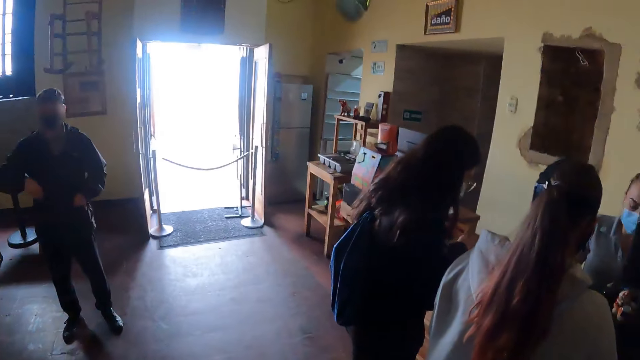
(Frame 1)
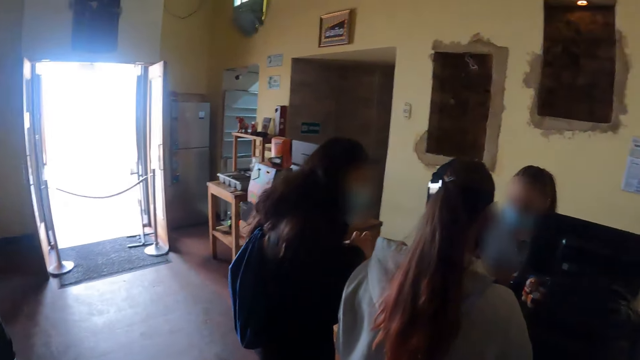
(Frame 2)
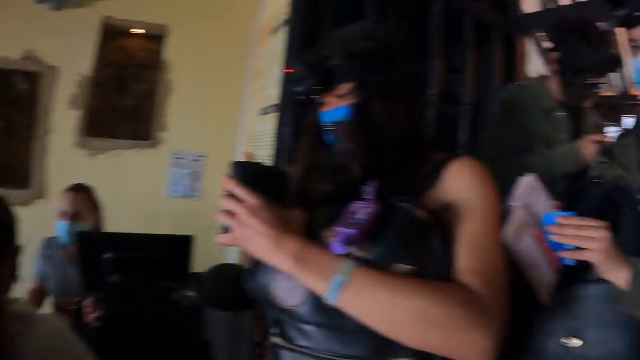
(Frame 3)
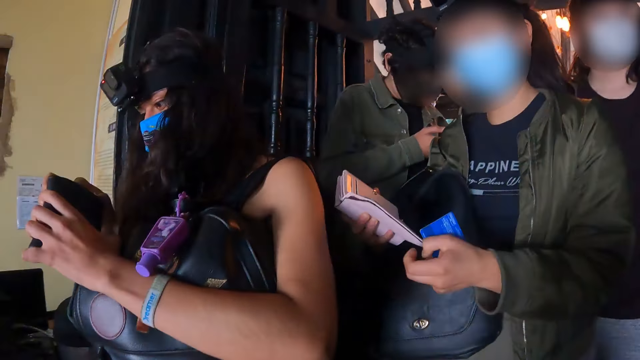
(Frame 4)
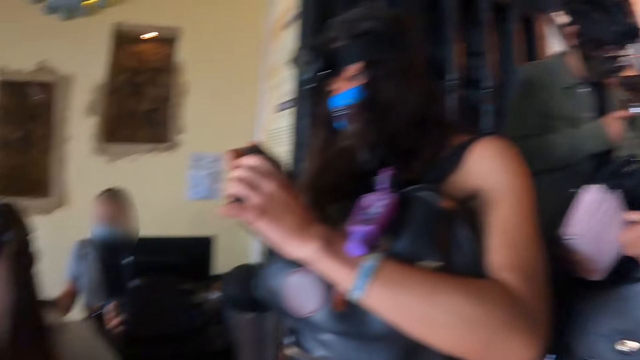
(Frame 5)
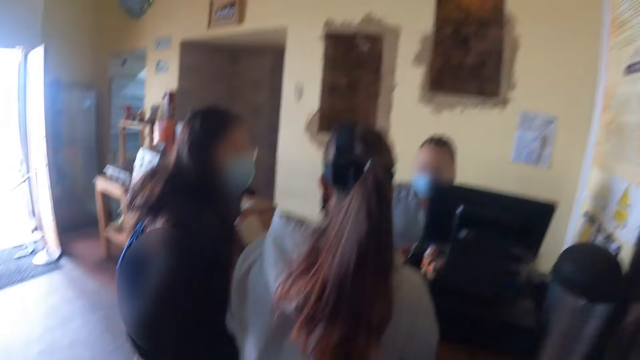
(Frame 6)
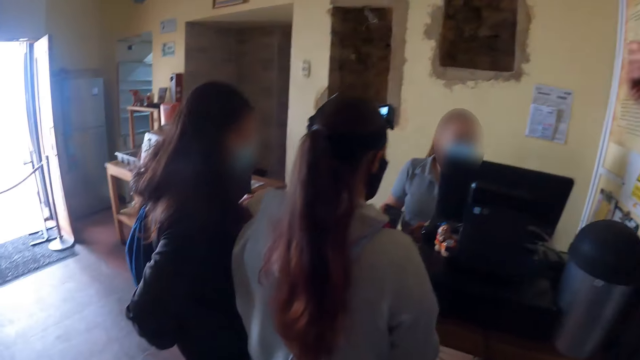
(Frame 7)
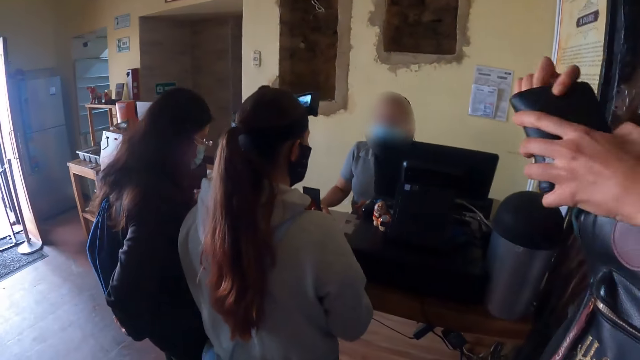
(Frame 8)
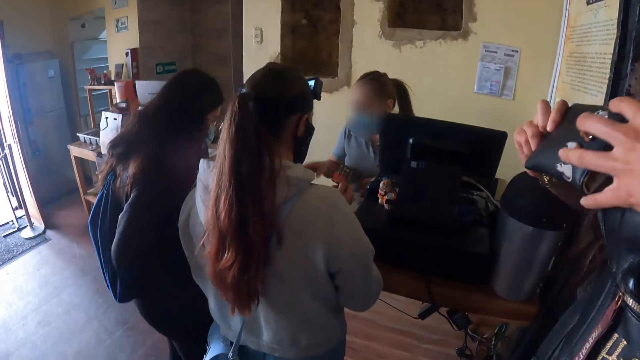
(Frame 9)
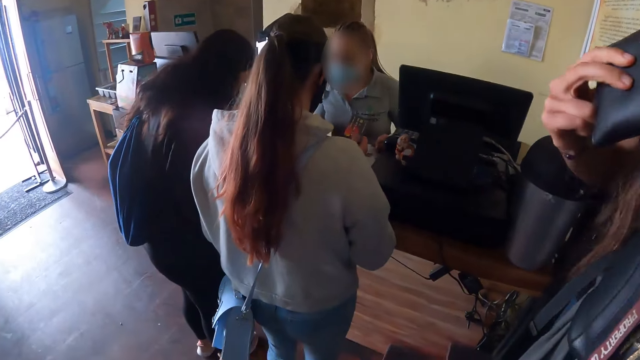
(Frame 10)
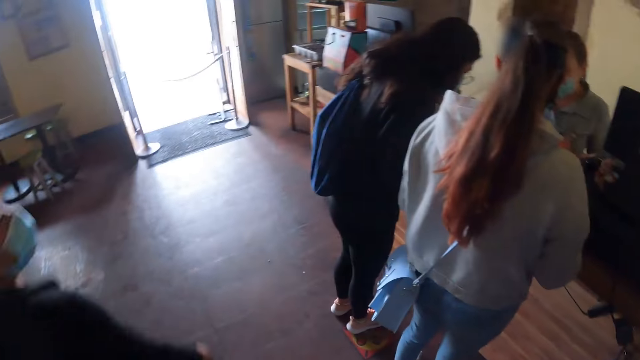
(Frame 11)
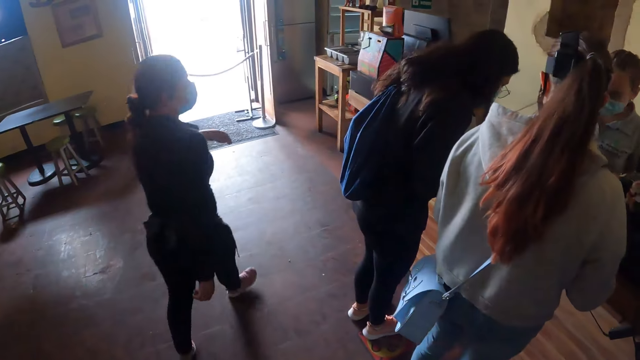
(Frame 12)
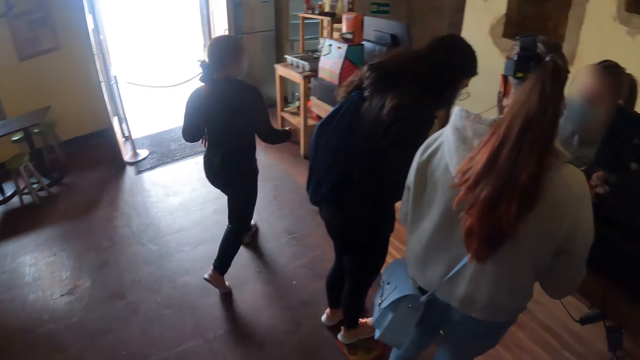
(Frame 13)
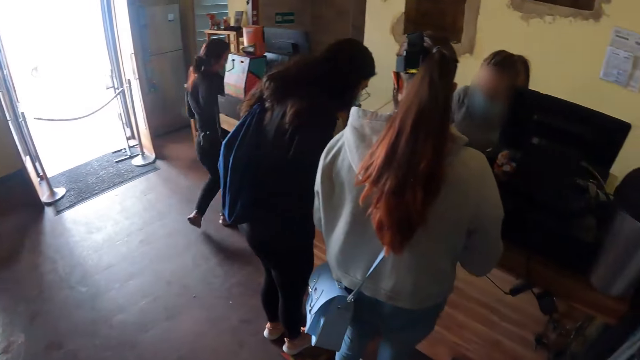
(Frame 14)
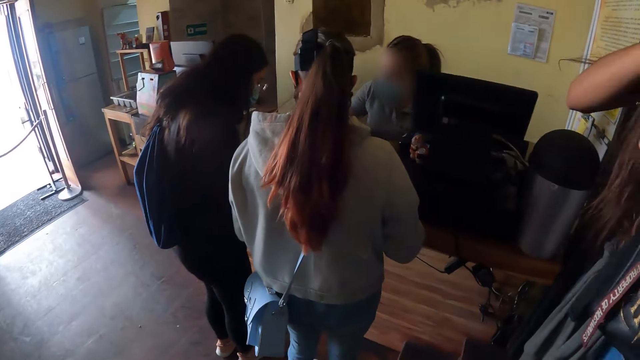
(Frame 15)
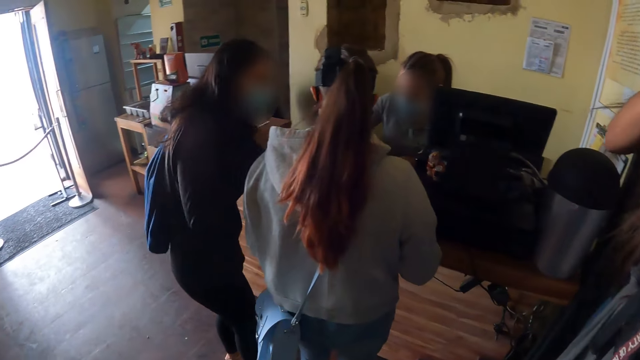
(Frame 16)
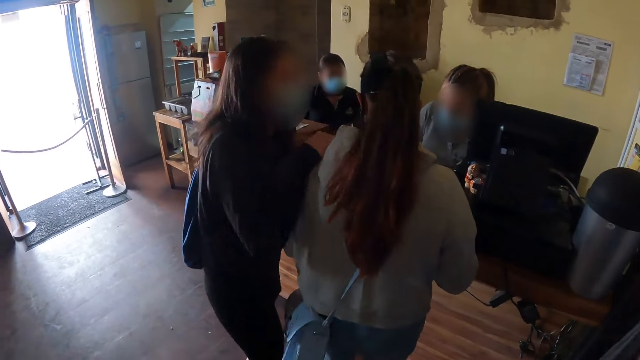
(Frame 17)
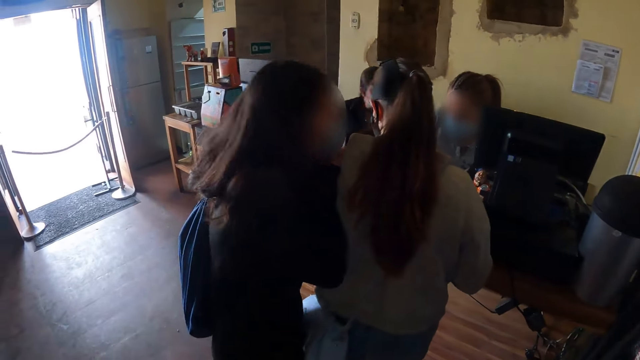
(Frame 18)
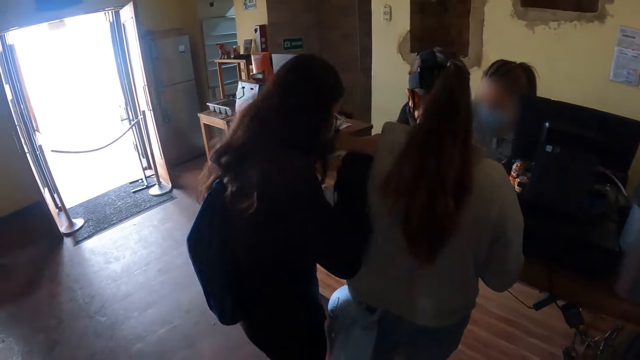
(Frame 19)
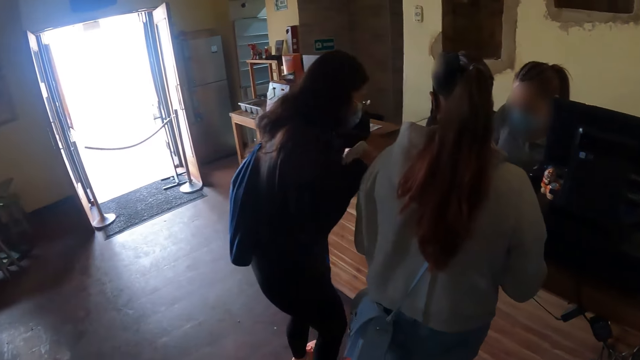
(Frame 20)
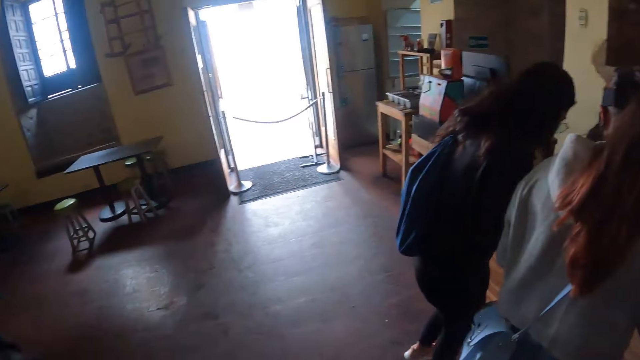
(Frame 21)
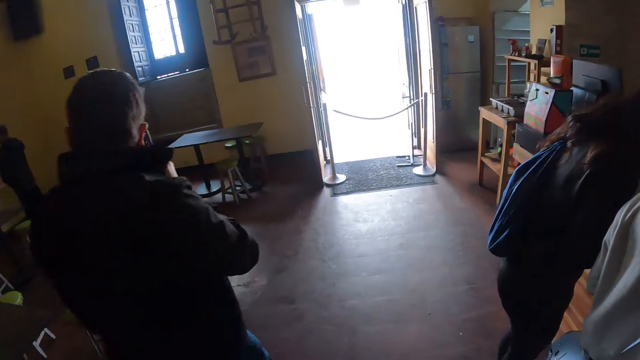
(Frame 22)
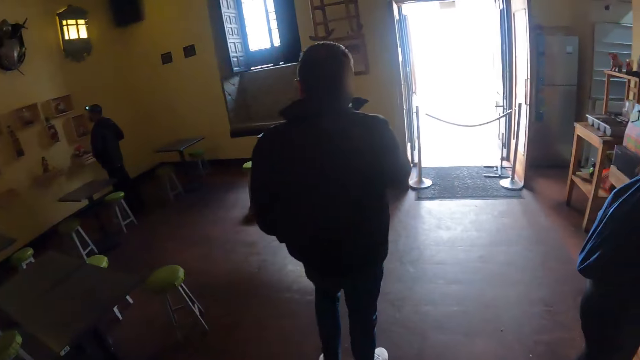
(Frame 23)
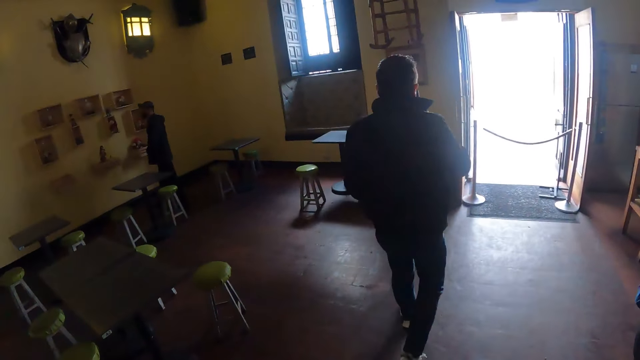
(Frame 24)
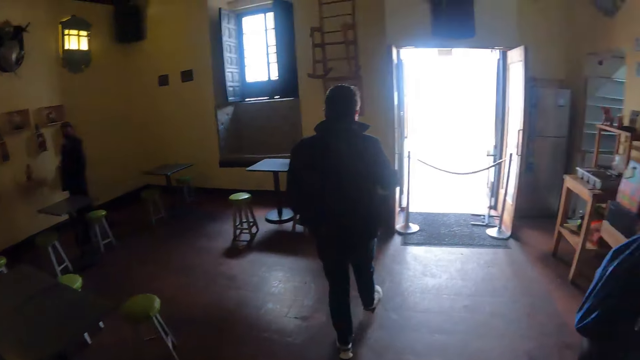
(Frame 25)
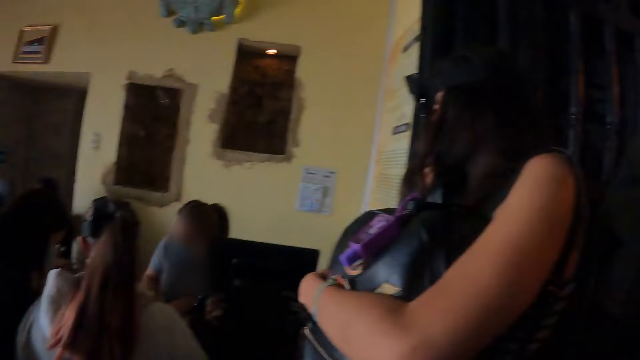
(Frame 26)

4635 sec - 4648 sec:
A woman removes a card from her purse. The camera wearer looks at another woman and a third woman. They look around. The second woman holds the third woman's shoulder. She moves back to the cashier.

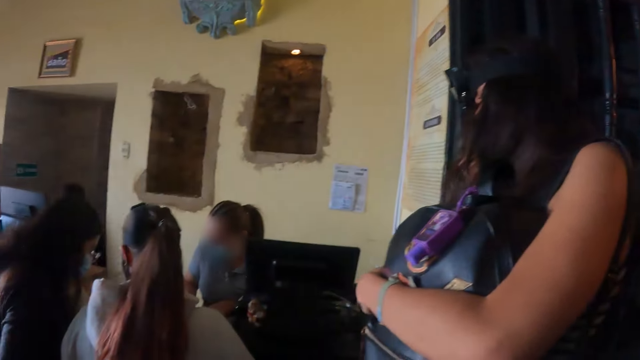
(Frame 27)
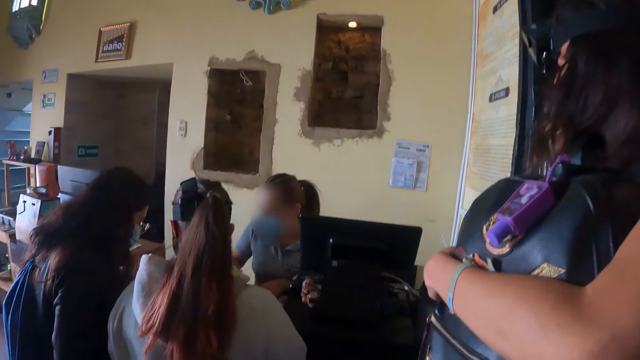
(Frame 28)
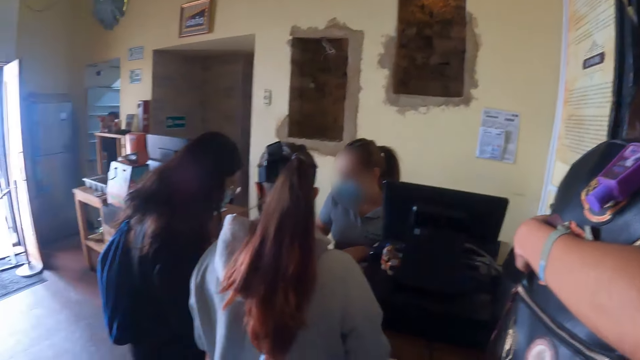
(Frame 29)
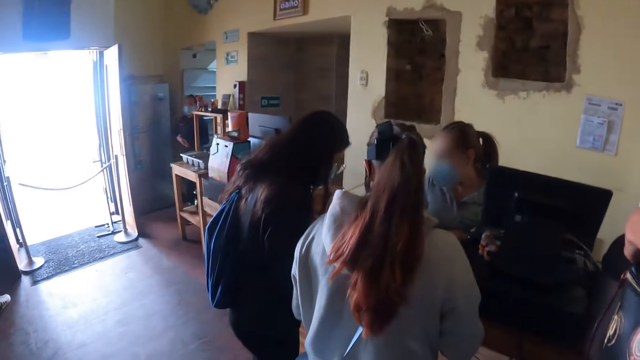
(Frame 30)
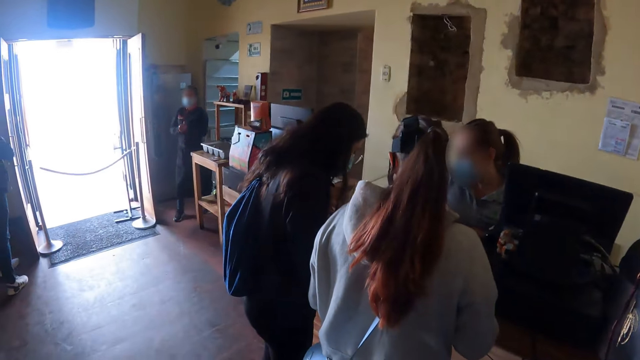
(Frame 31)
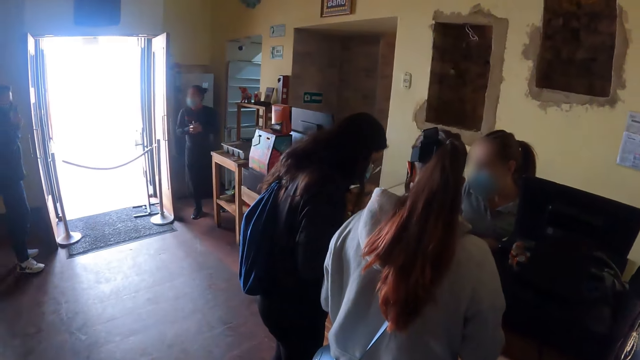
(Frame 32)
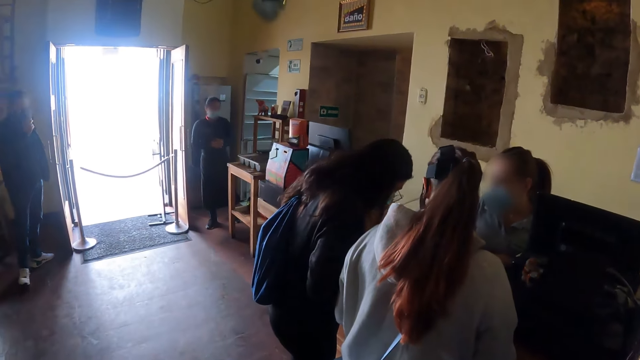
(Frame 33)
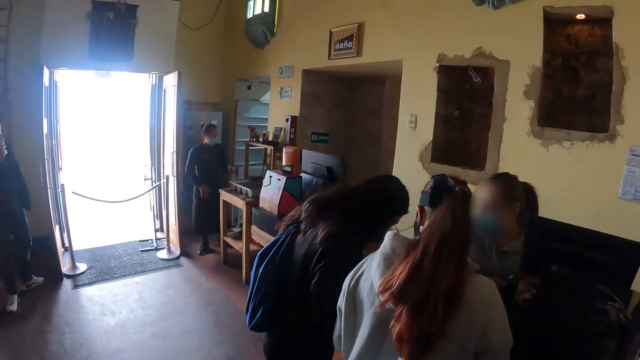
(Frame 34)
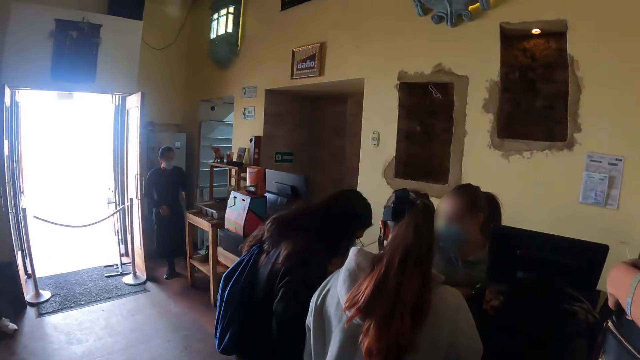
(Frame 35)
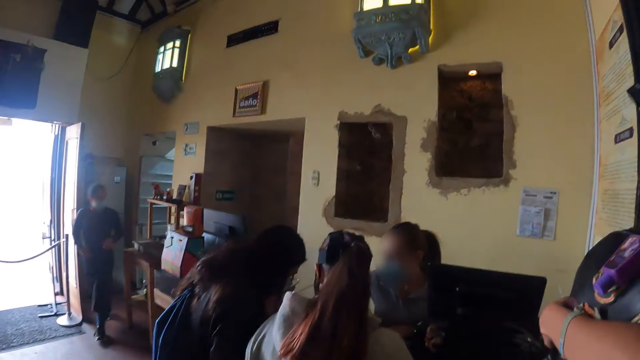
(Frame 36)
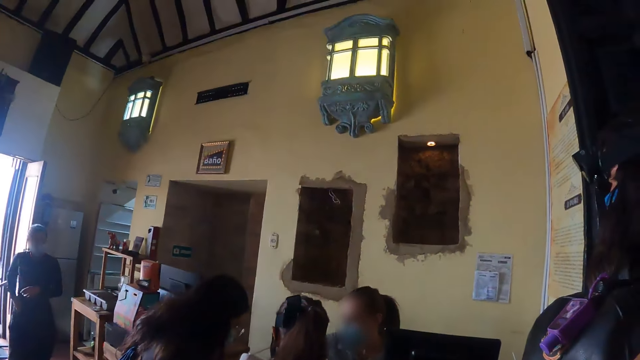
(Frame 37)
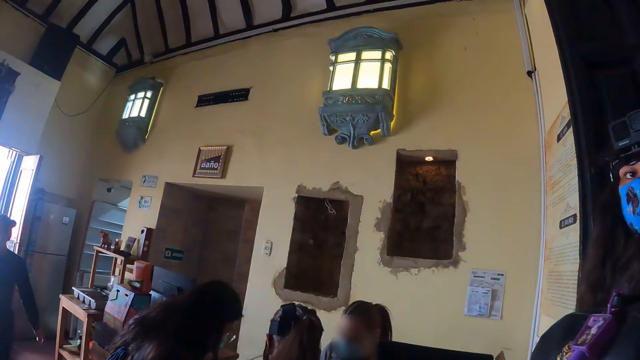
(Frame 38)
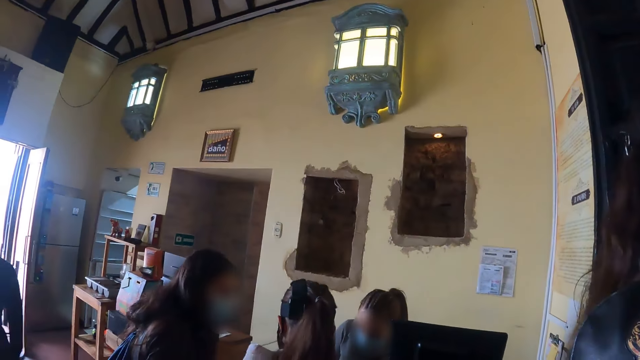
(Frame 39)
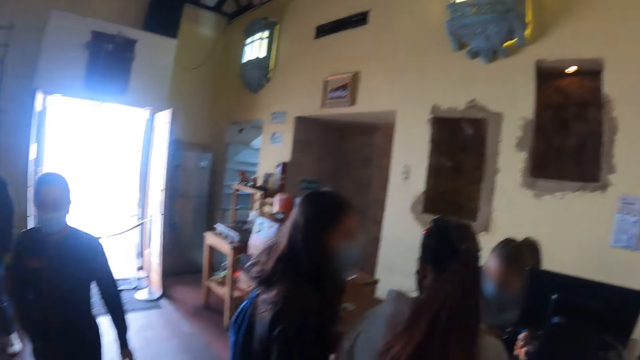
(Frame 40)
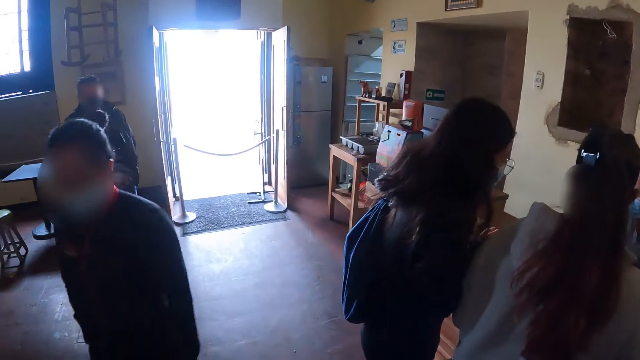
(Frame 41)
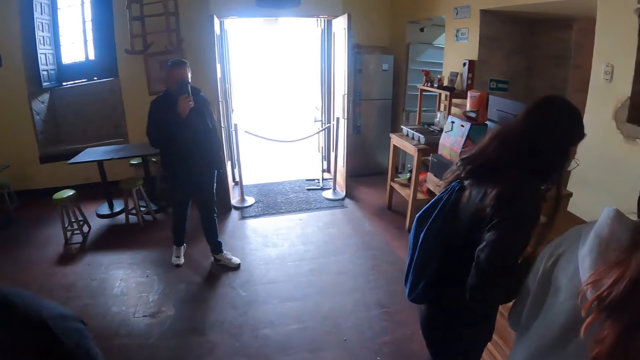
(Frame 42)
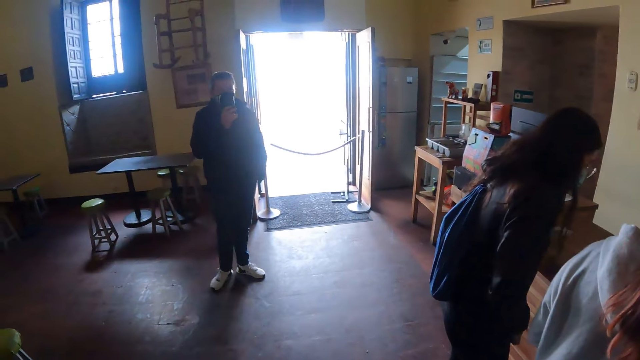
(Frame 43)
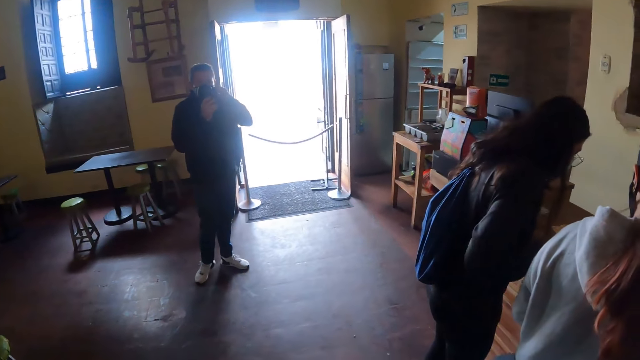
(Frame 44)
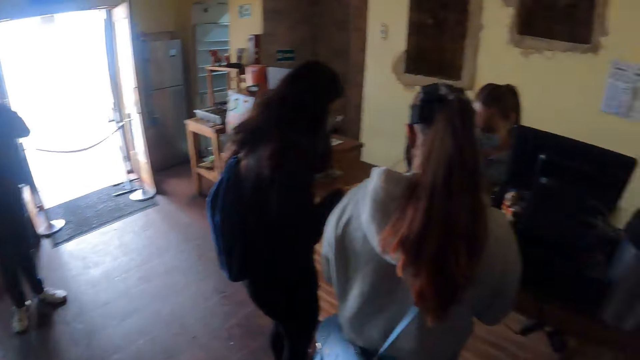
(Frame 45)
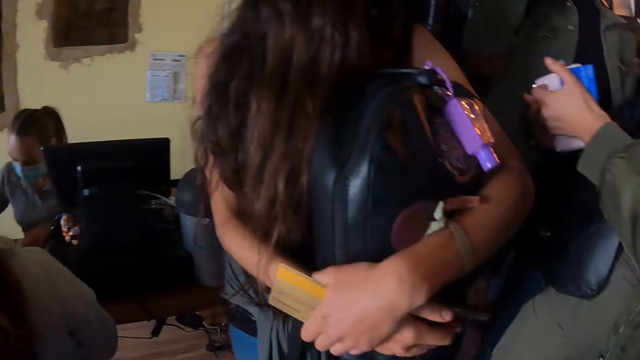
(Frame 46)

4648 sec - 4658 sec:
The camera wearer looks around.
